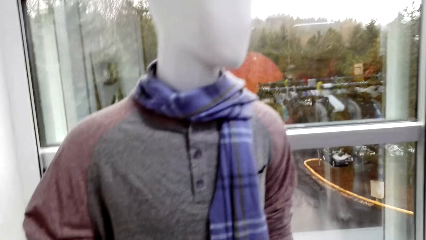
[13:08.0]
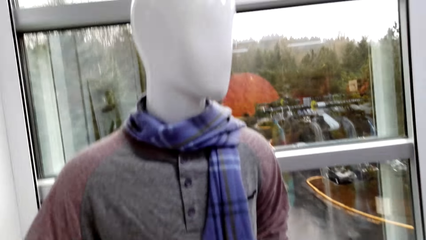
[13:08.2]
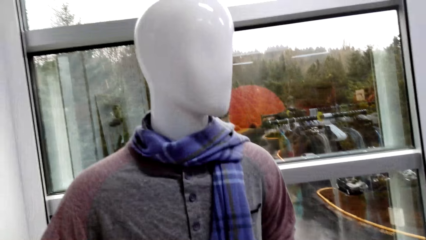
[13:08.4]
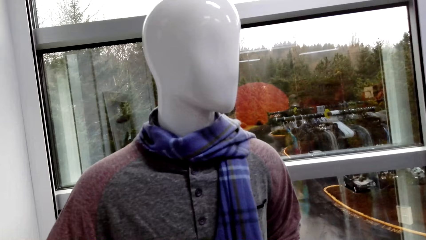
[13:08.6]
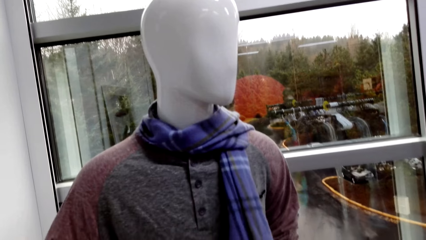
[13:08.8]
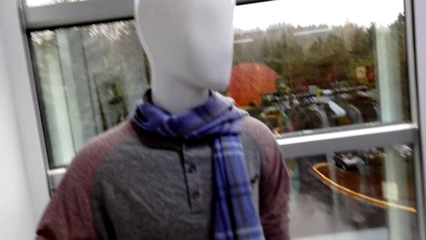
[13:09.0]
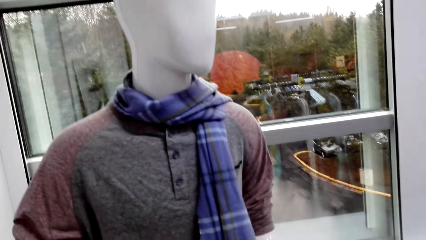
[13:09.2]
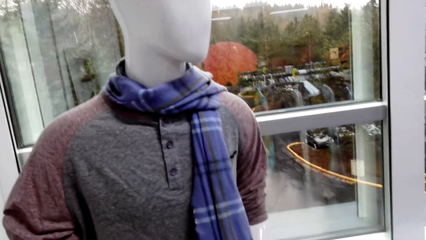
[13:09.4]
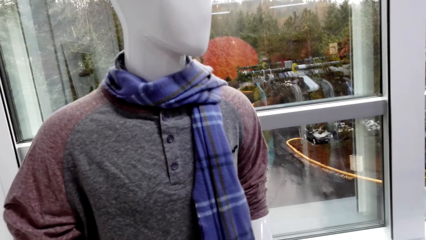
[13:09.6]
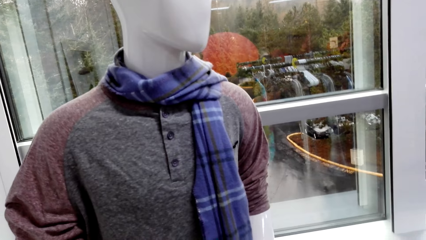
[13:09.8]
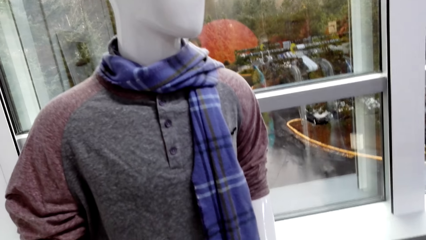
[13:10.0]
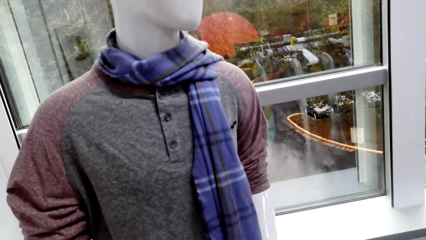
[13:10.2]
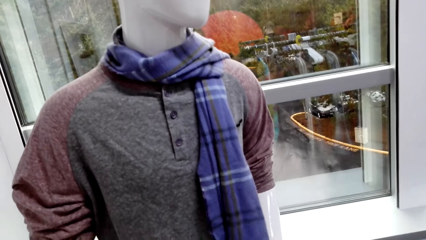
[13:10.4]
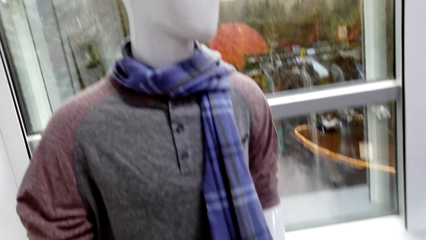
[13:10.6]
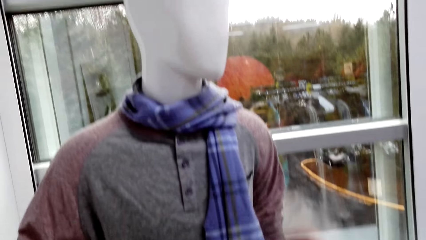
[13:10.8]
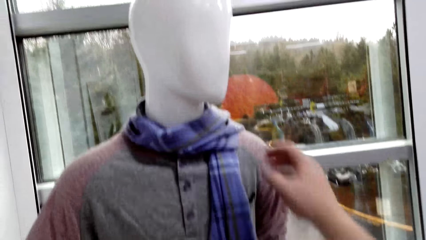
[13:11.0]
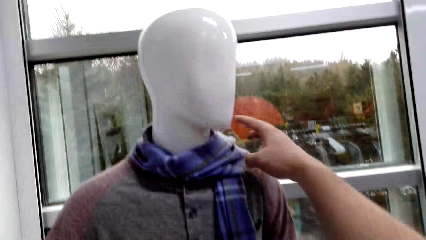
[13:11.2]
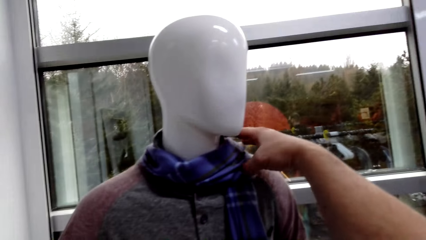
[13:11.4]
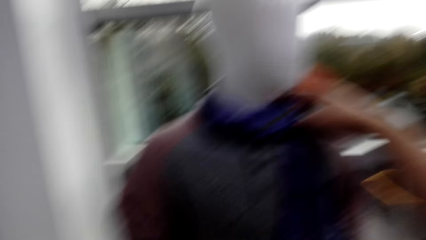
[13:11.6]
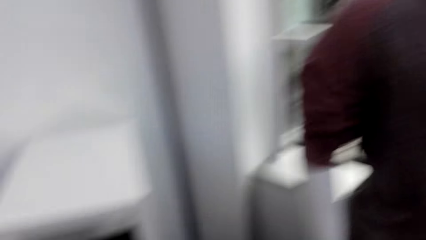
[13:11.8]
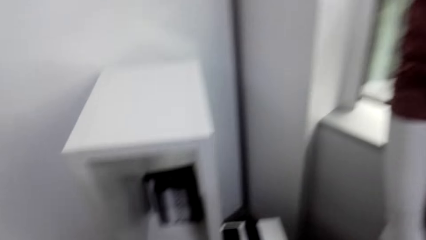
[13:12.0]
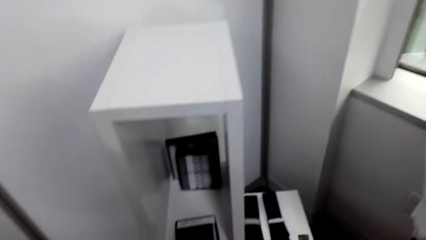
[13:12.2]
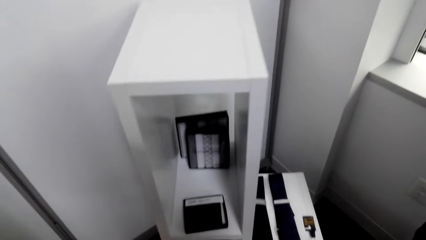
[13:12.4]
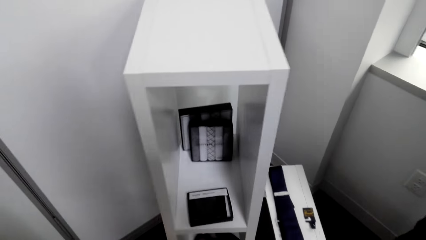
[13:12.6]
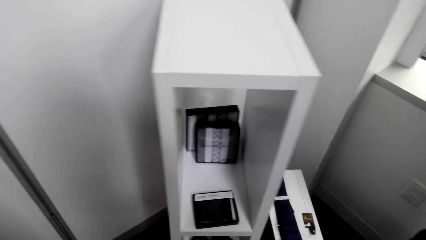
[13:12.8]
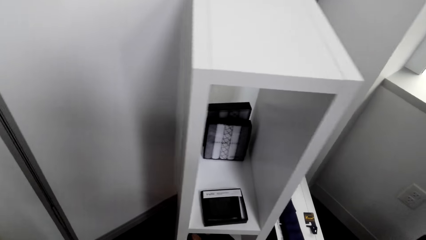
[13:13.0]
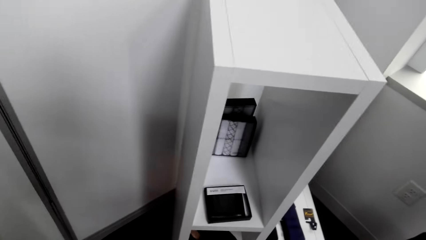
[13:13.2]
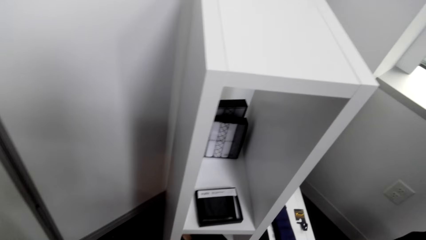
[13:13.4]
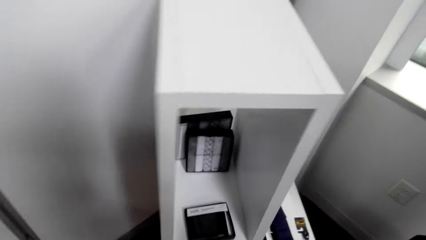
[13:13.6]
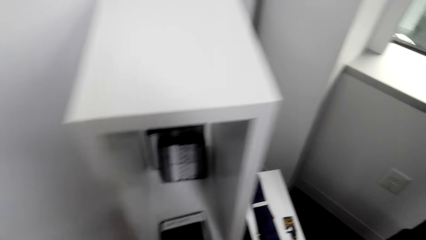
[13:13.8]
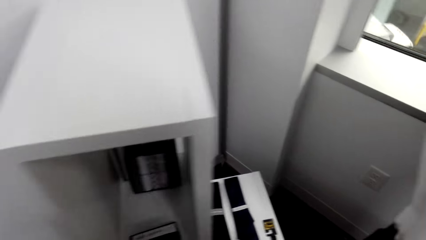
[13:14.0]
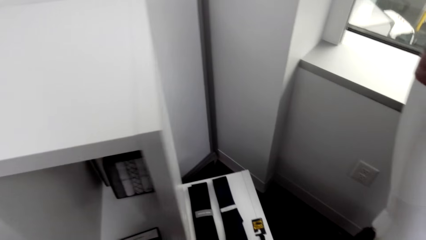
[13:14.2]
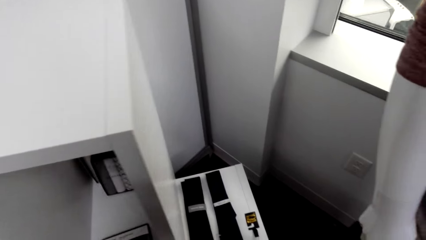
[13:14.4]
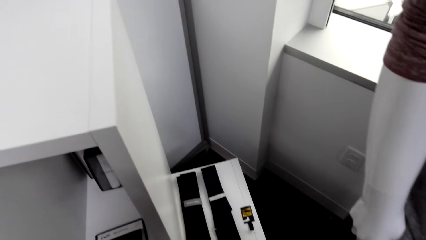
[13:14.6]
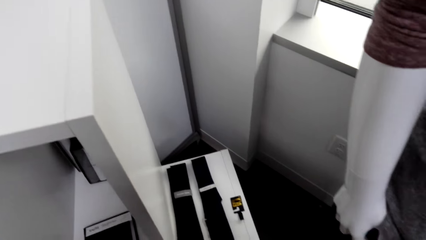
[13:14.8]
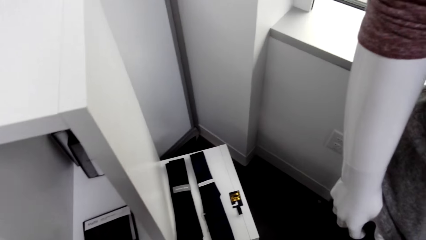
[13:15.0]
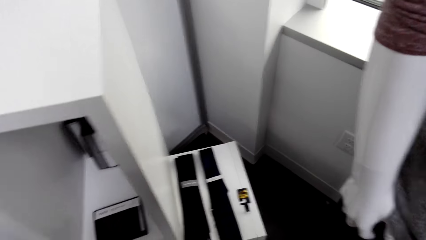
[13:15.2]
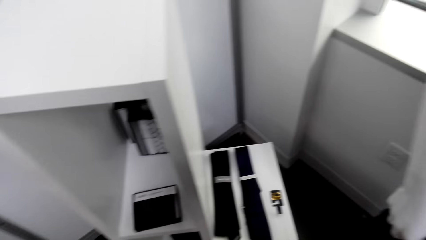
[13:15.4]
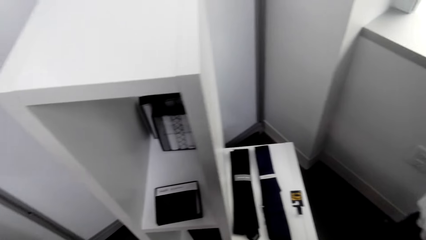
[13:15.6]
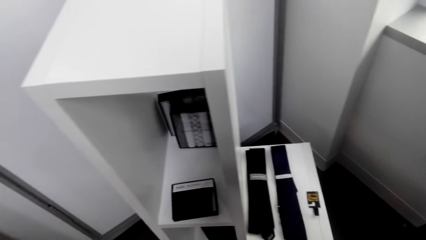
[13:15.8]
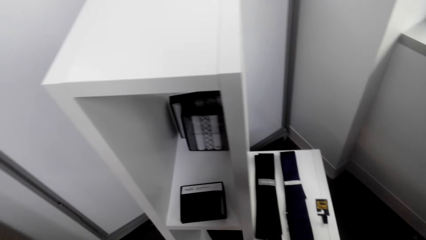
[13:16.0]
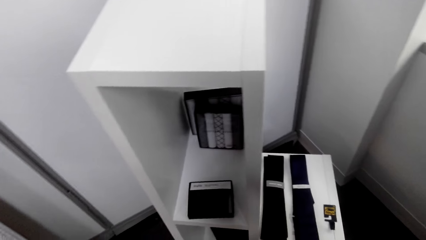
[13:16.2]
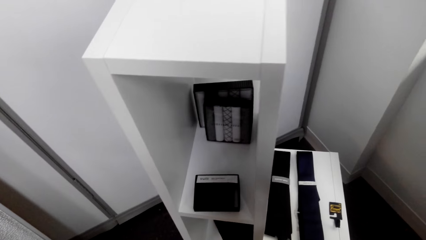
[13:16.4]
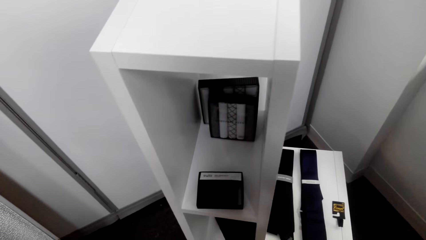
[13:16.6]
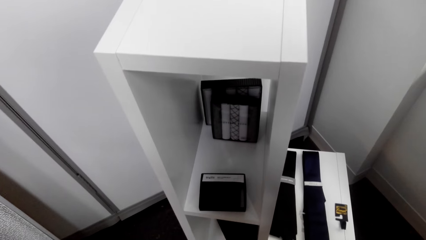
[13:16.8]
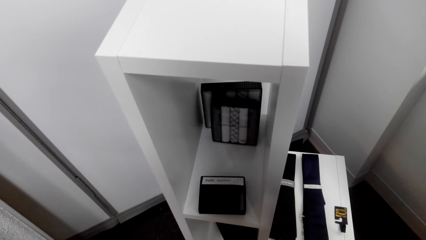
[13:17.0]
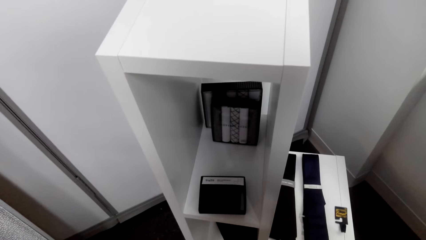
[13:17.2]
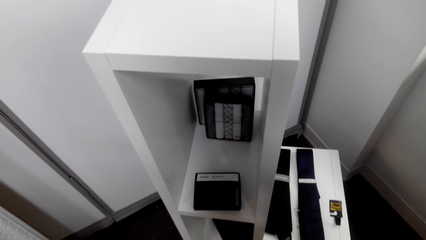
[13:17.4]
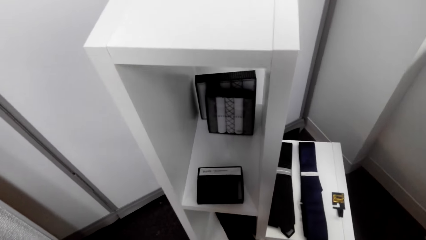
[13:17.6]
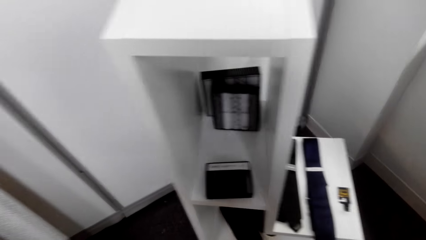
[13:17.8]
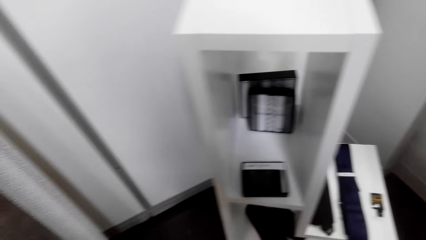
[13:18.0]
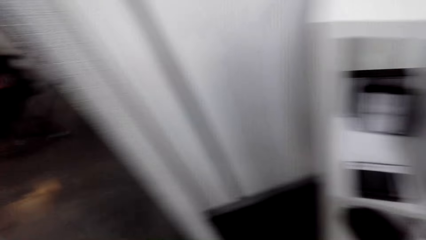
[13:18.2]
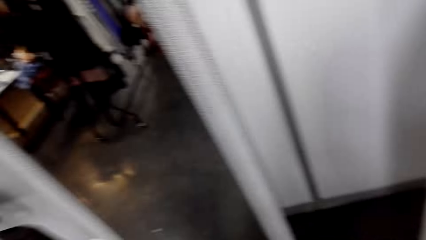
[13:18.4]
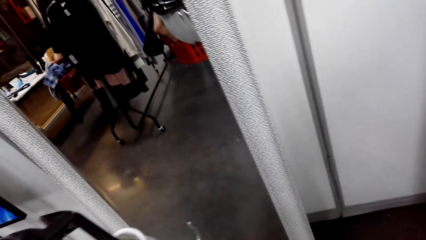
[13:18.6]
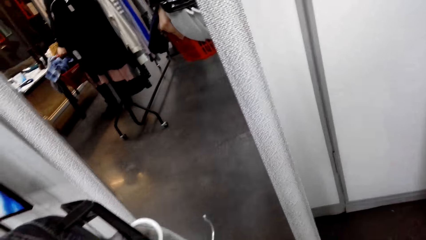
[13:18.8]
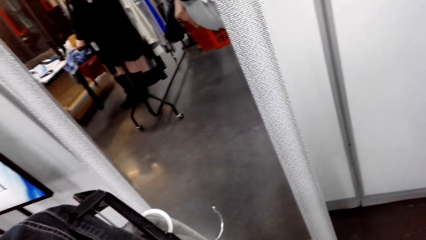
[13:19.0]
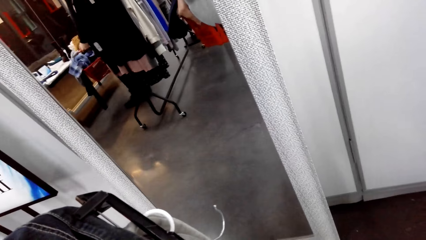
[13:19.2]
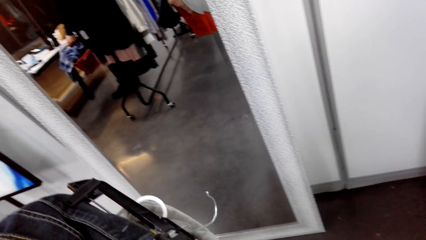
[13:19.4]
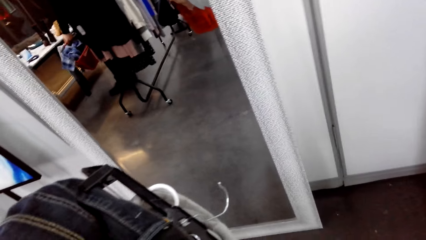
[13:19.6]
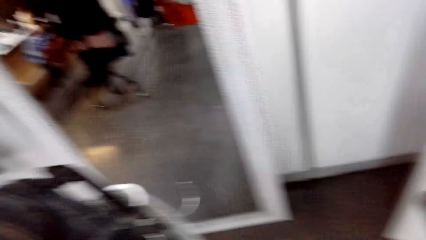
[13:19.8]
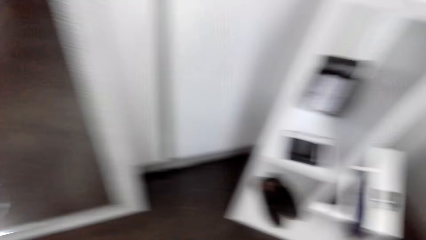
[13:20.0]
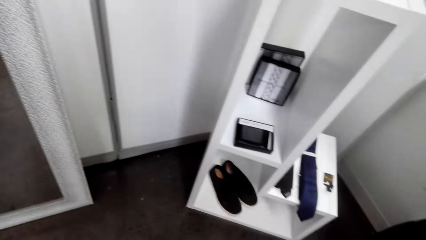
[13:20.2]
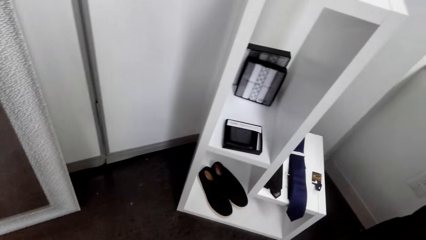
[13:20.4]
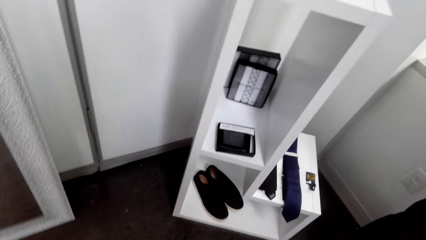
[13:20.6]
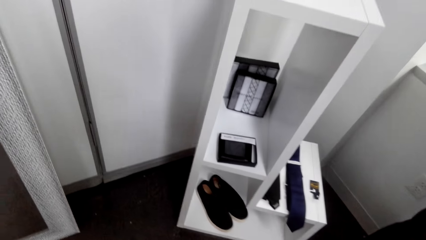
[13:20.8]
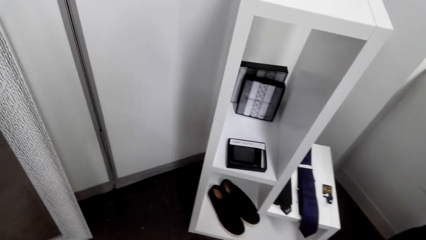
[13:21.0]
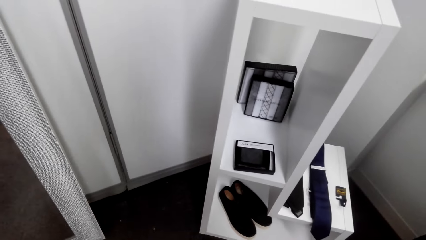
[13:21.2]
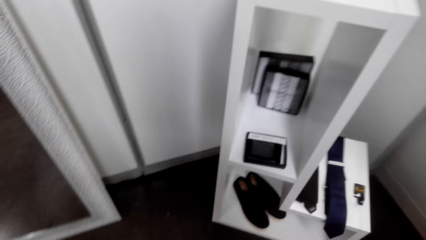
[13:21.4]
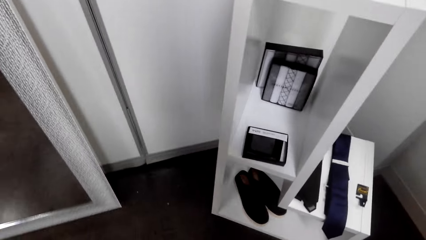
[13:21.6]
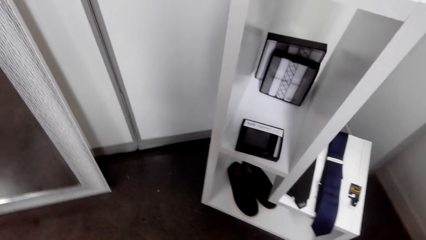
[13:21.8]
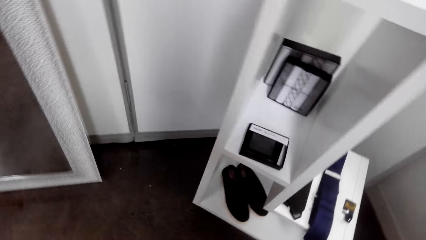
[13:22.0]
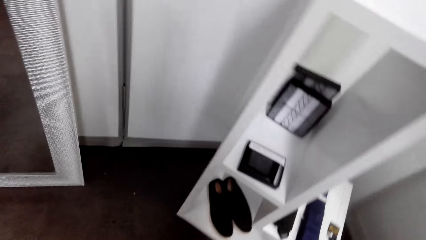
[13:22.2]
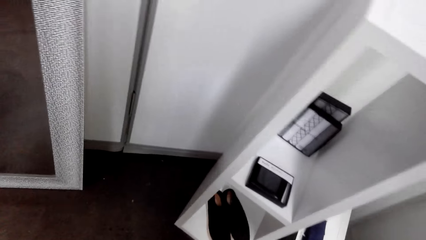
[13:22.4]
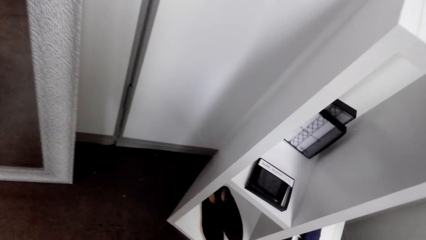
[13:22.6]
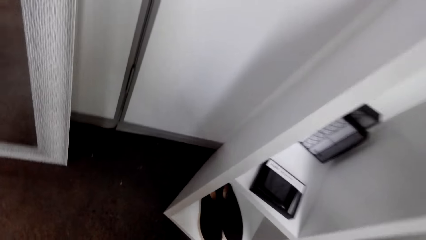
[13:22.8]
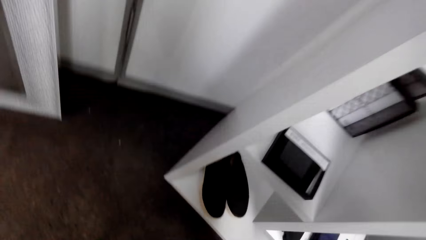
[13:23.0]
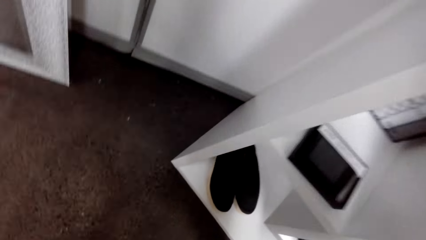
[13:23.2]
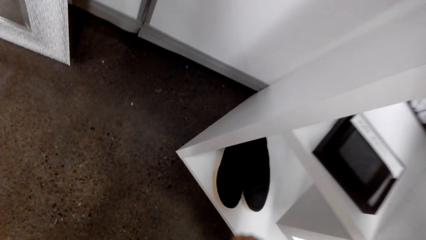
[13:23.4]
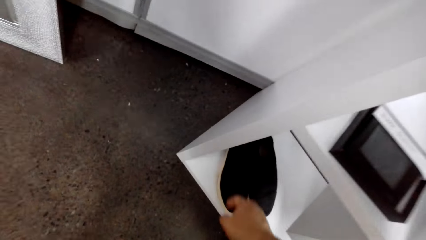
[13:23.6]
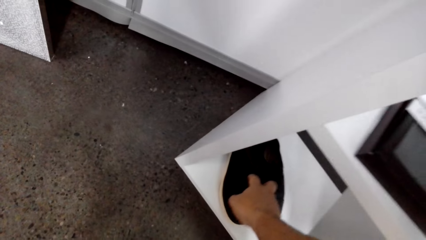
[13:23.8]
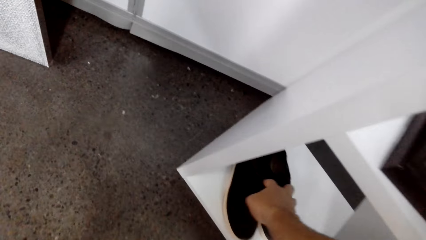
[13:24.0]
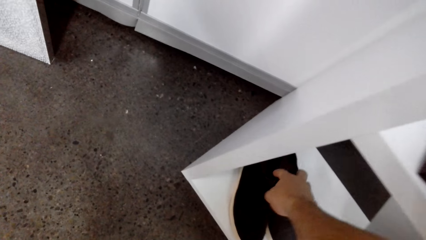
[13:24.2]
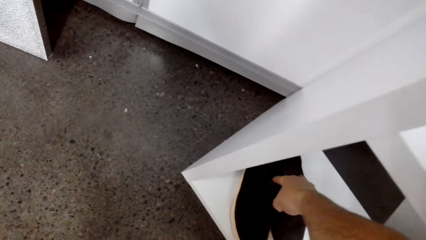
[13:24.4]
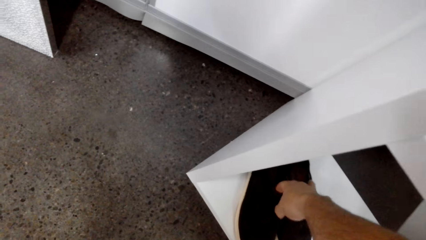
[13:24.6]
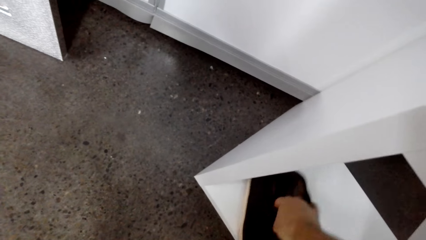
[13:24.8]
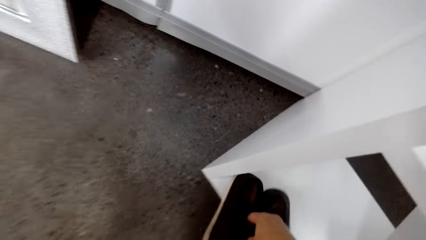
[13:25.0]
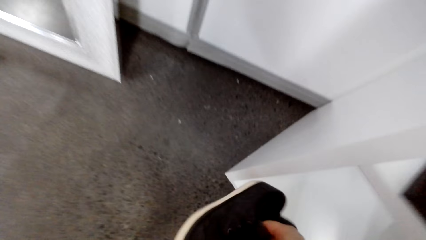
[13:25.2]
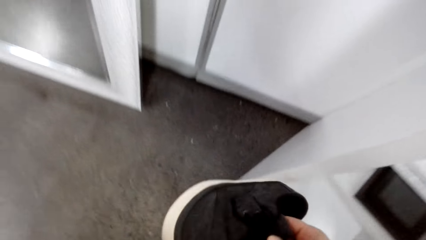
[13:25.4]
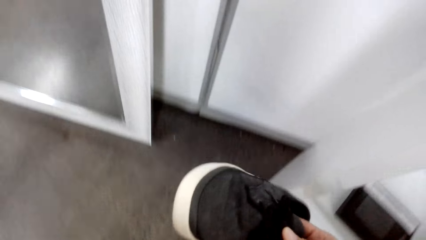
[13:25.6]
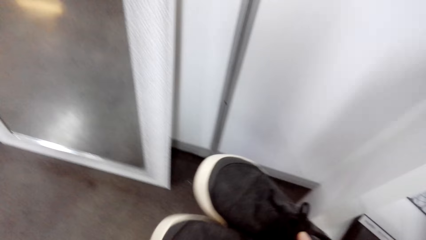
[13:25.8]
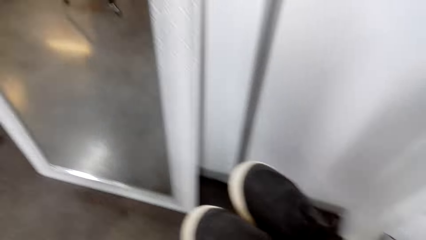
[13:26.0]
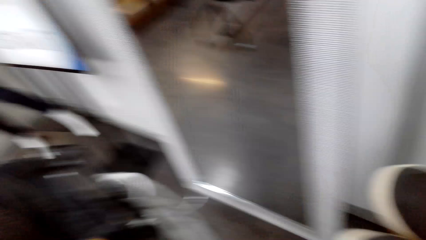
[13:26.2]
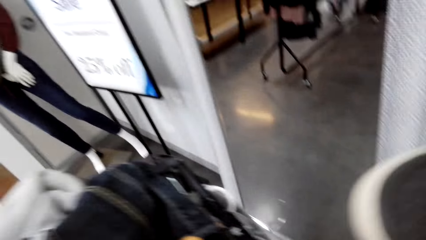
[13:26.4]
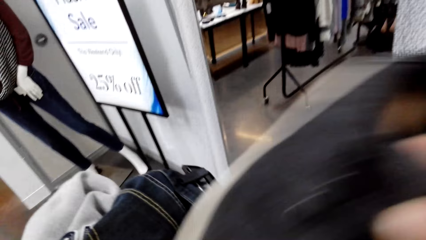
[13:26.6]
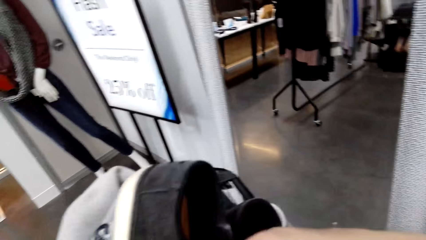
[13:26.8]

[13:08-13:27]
The camera wearer touches the scarf on the mannequin. They take the shoes from the shelf.
